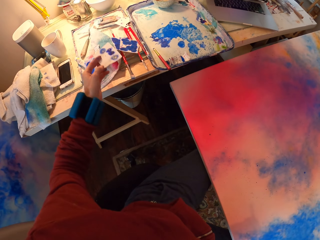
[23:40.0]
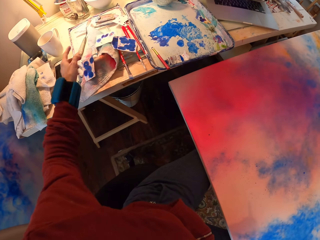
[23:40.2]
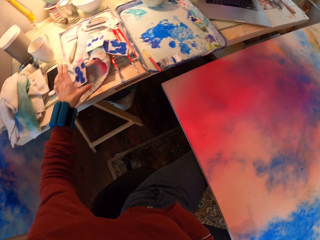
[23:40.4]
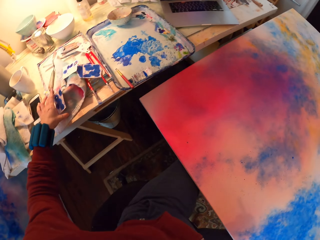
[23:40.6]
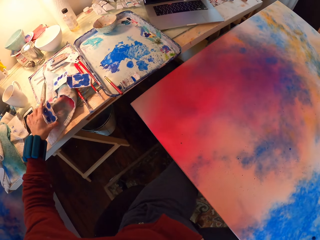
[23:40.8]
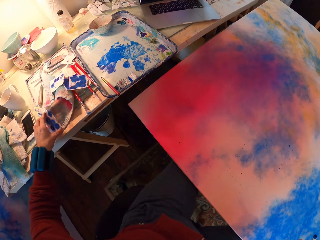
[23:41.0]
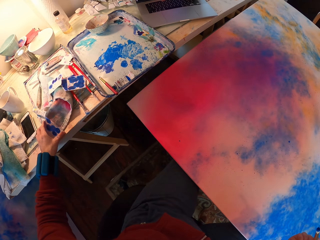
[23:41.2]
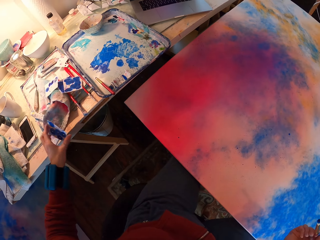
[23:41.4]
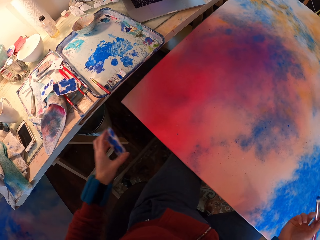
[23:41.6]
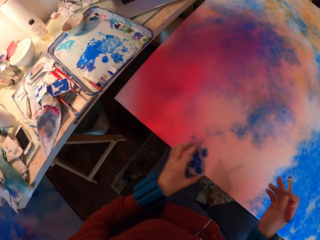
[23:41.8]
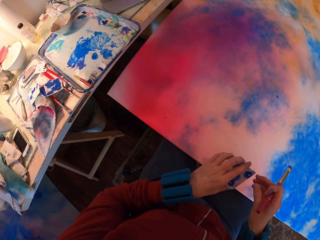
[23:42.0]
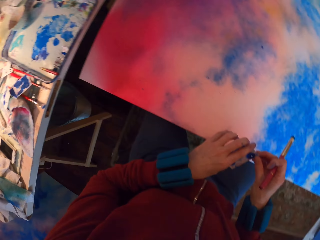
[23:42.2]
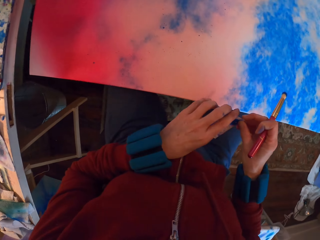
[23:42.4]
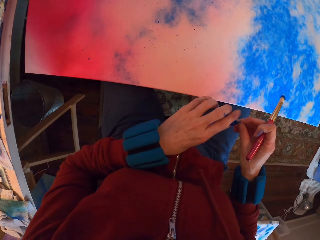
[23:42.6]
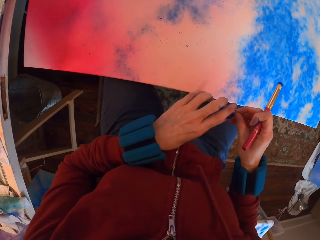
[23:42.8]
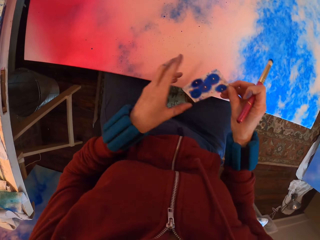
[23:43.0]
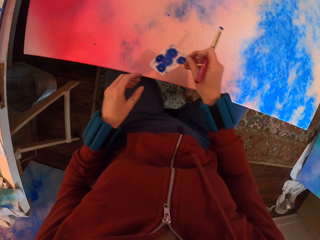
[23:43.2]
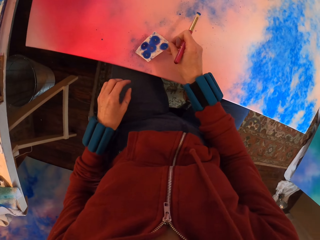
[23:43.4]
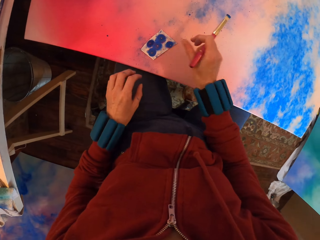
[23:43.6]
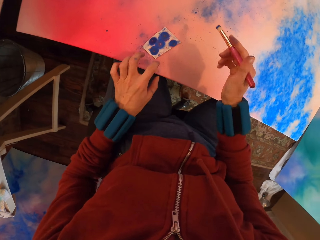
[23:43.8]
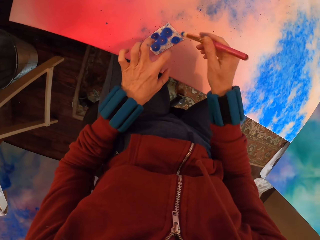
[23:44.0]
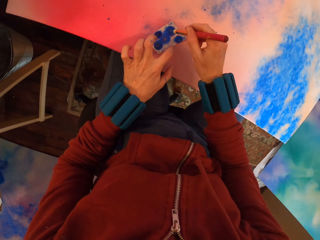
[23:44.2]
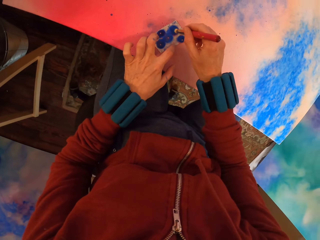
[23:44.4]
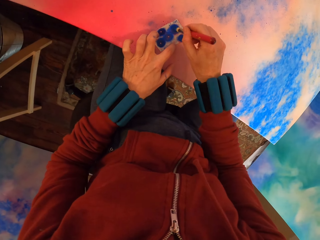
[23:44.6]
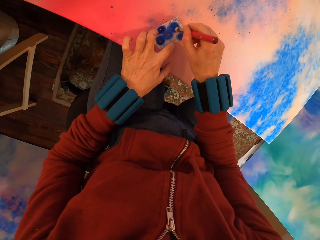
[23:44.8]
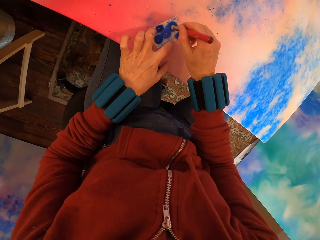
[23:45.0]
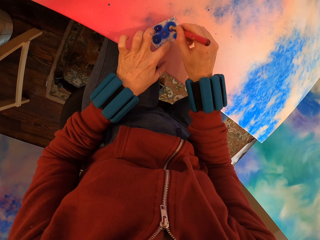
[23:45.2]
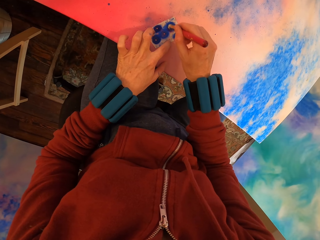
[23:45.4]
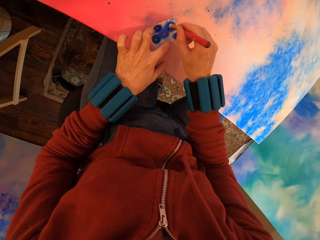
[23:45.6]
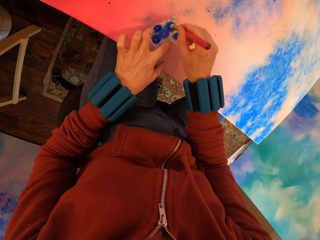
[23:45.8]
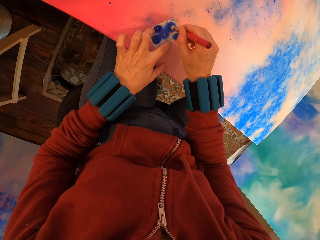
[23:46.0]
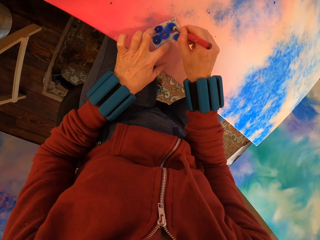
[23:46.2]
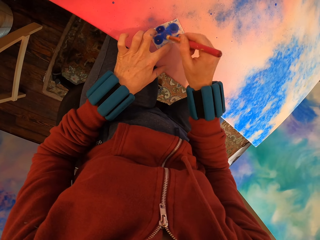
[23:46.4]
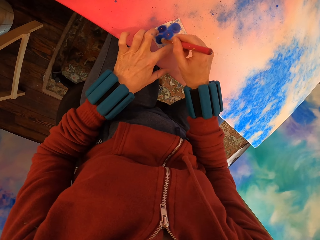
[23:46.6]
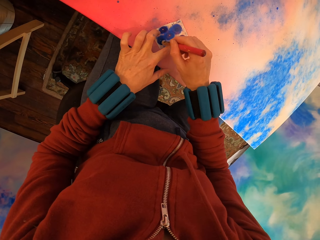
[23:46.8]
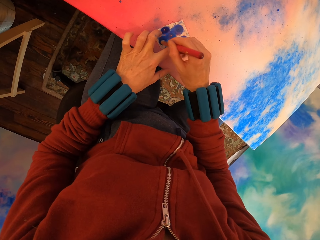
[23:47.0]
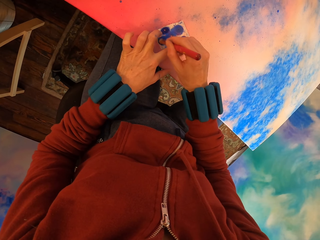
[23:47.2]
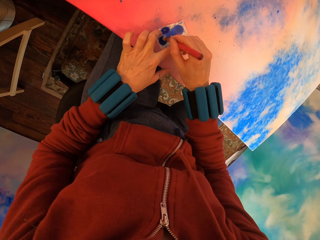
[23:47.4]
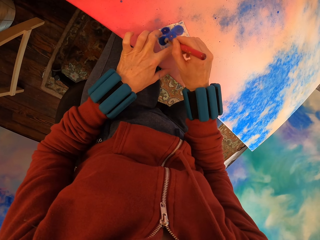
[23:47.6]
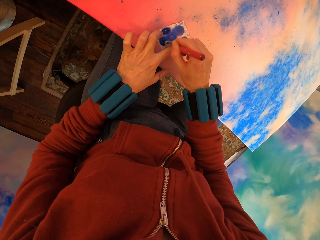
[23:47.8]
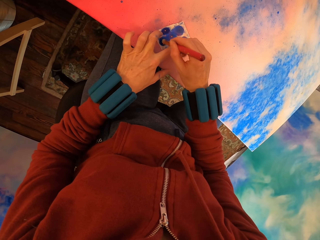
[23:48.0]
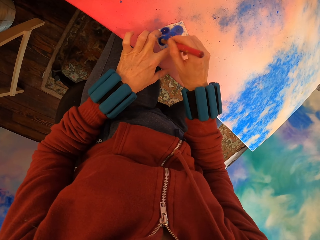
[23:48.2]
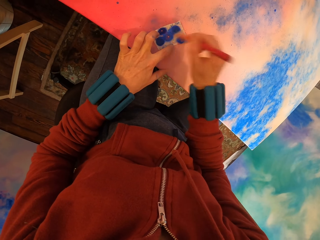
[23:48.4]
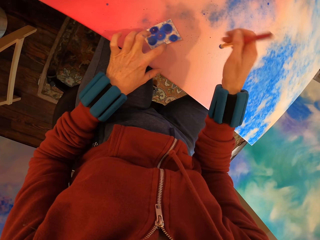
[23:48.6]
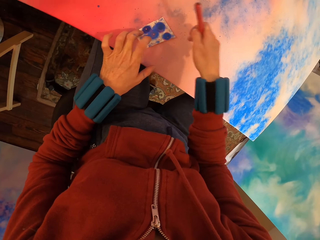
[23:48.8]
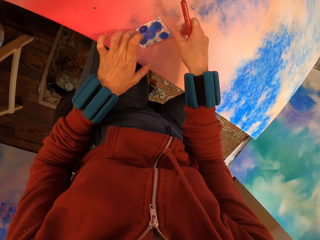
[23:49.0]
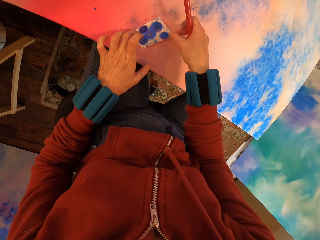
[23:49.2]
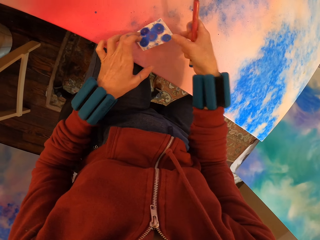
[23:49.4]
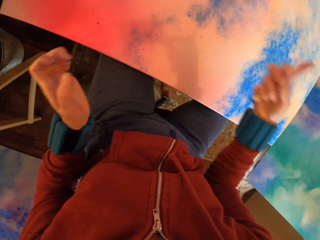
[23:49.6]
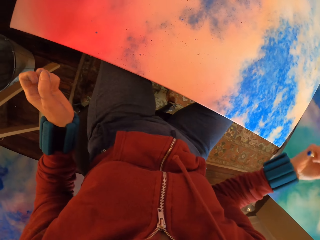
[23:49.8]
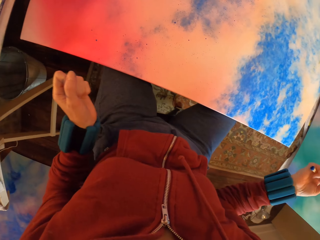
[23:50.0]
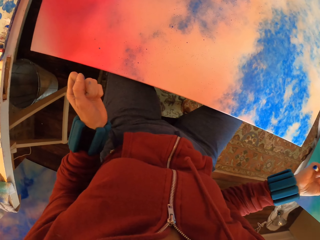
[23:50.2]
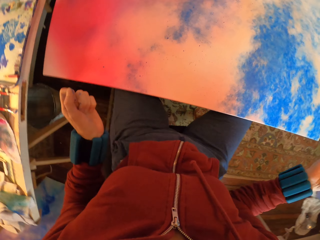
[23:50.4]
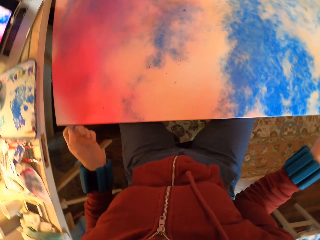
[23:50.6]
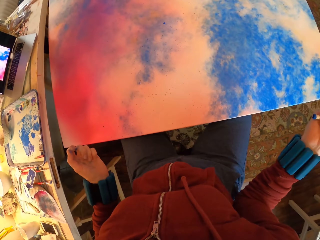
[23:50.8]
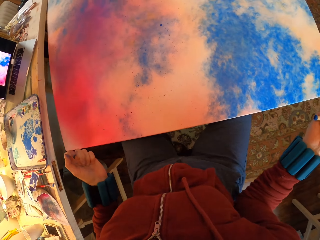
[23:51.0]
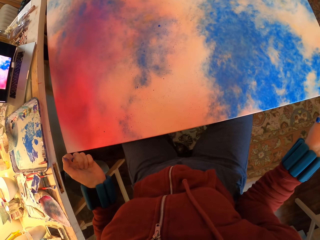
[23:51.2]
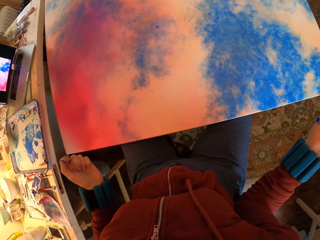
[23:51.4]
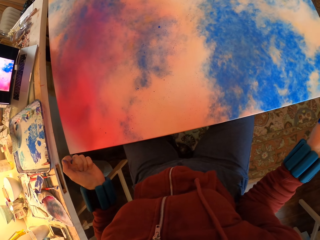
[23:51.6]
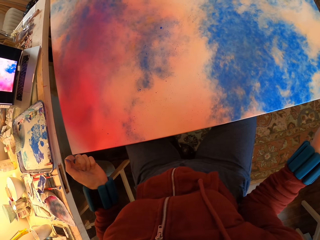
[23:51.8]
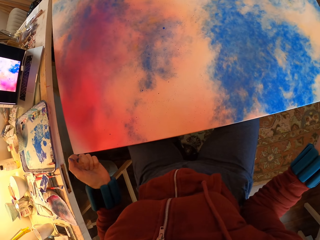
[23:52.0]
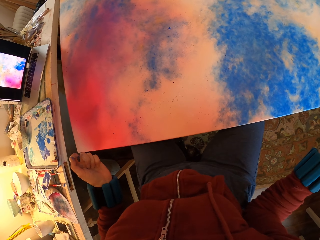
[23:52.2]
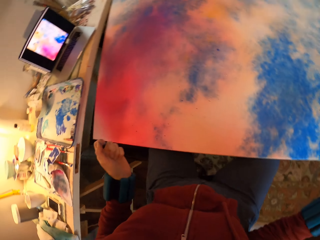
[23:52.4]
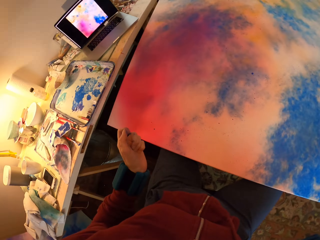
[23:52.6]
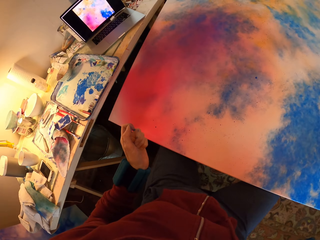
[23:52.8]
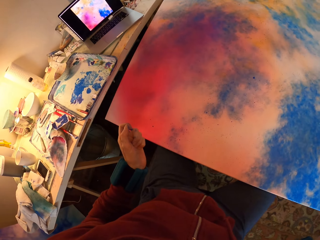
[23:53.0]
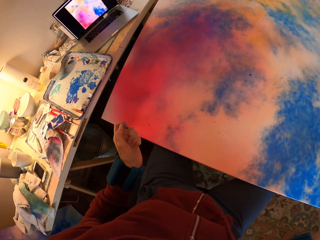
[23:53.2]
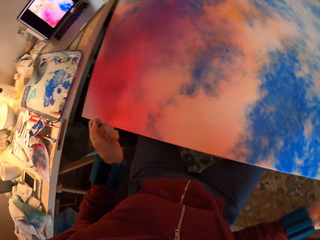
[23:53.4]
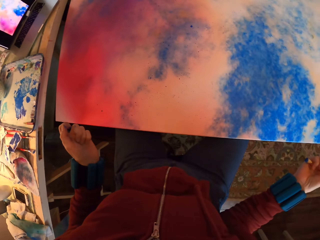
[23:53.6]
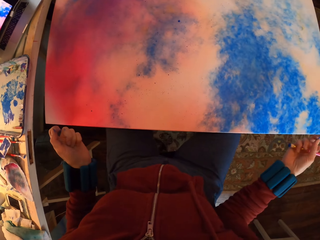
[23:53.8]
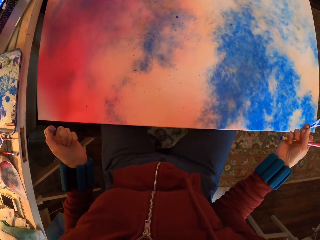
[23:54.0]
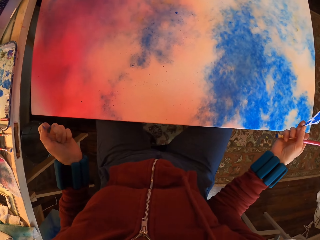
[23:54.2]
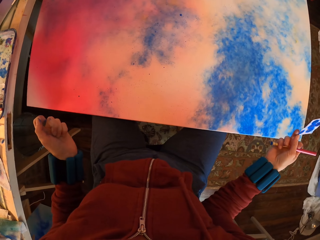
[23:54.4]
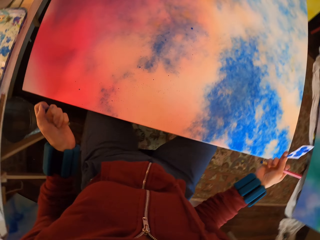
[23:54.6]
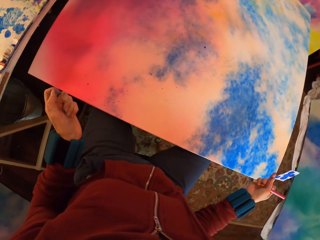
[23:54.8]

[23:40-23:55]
The camera wearer throws watercolor paper on the towel. They pick watercolor paper on the table. They place the watercolor paper on the painting. They apply paint with a brush on the painting. They look at the painting.

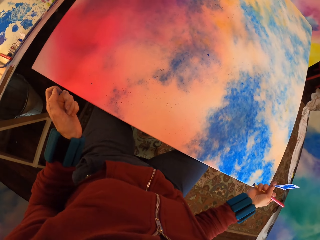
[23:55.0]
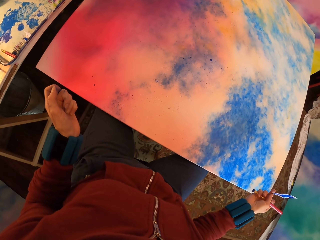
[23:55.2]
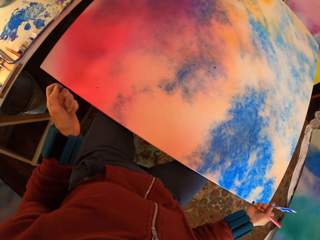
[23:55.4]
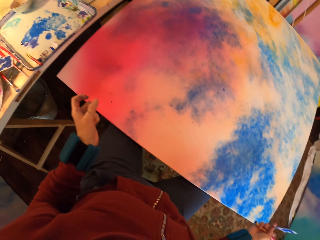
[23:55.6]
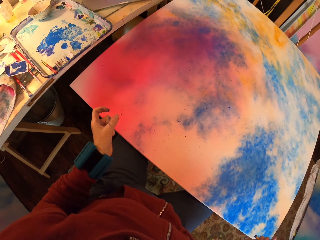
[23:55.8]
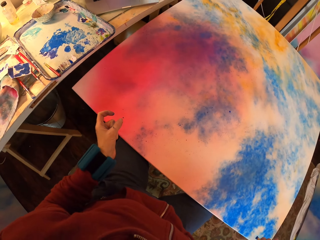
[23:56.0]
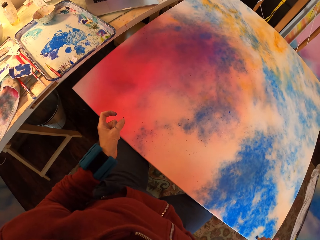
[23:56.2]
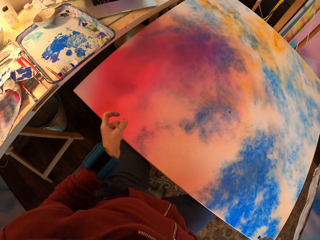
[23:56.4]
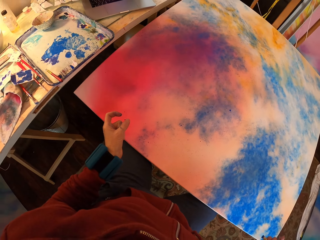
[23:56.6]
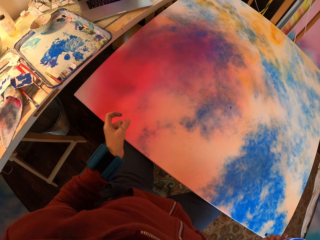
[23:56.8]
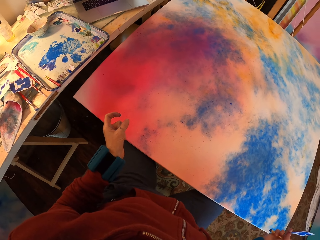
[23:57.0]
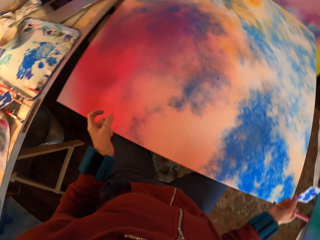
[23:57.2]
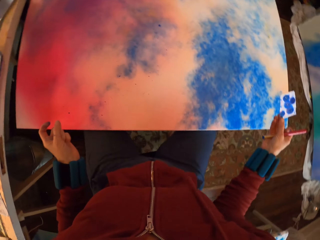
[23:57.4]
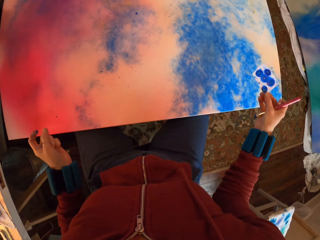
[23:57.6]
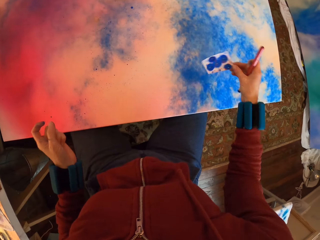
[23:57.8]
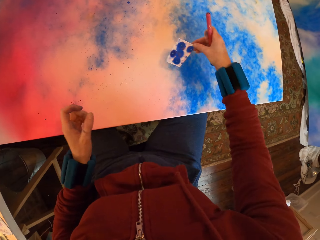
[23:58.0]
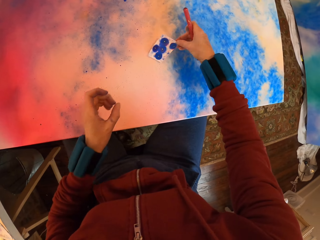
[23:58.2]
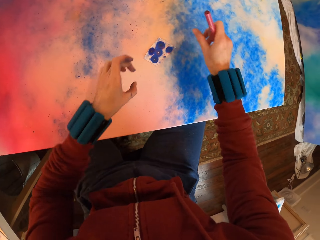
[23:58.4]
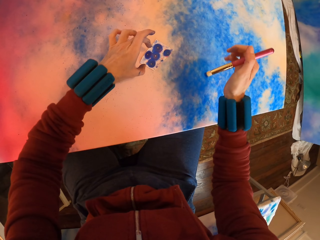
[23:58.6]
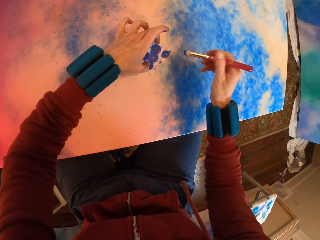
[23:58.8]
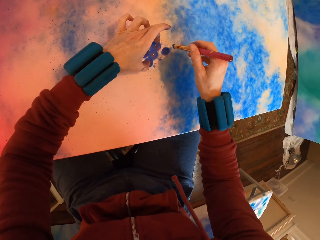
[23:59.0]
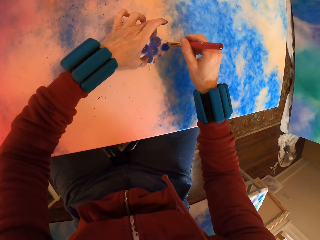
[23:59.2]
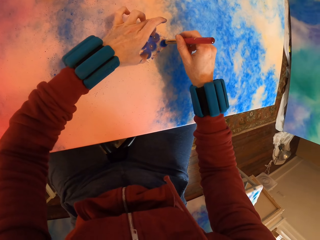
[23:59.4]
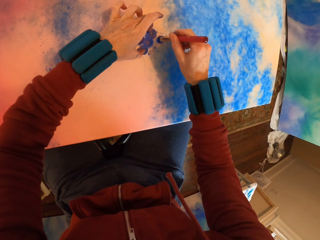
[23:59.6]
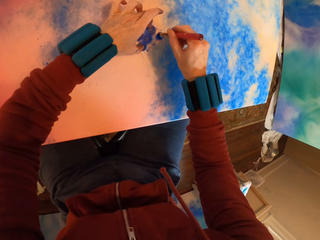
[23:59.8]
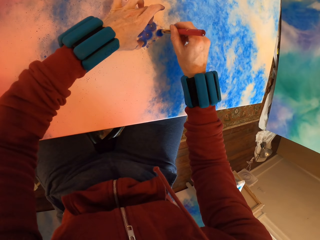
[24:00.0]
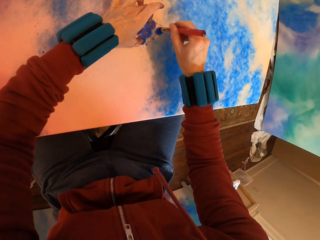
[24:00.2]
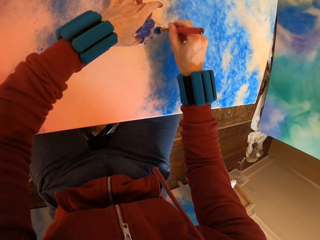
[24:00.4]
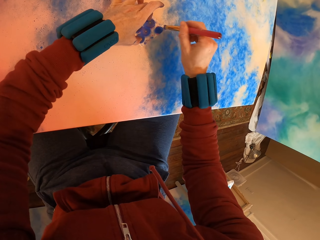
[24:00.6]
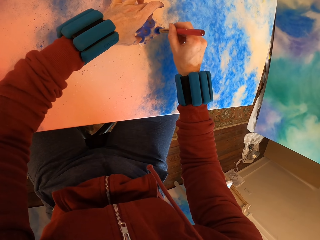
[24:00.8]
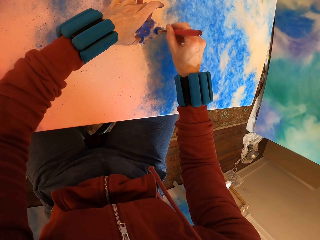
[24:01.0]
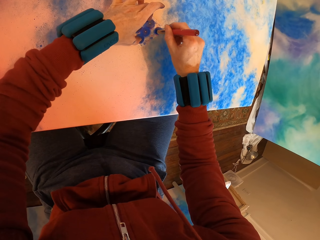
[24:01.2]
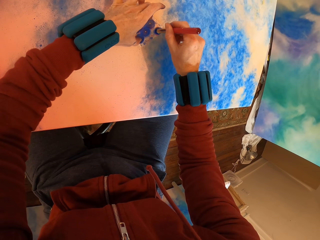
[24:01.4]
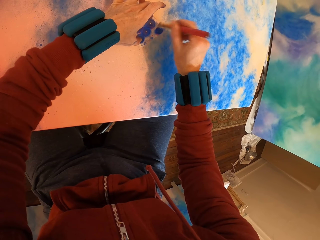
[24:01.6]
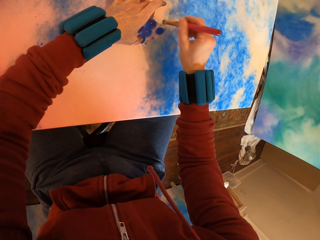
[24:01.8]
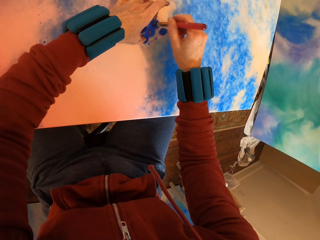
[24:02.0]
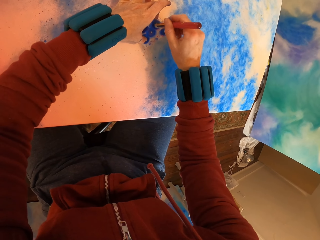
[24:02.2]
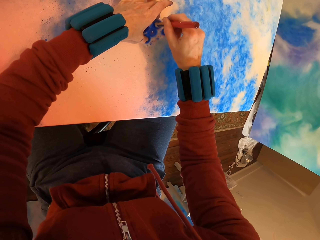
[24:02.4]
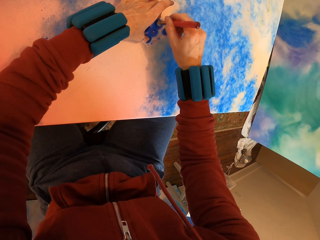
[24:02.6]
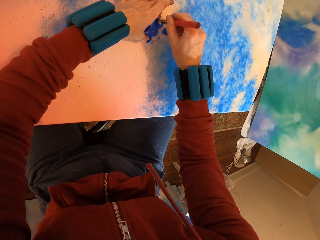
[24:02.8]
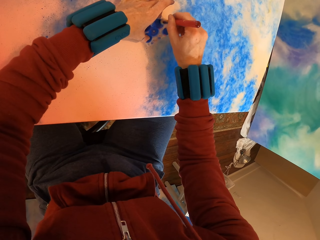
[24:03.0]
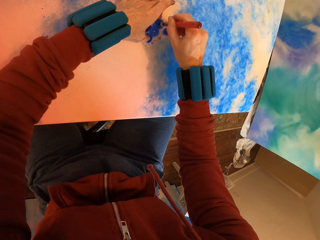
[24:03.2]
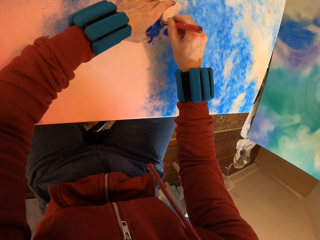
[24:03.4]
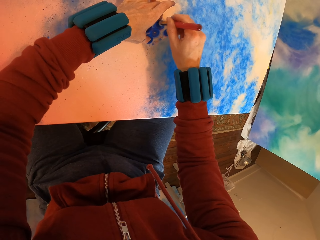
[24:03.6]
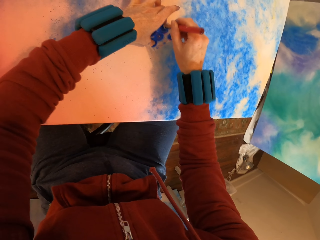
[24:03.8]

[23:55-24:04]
The camera wearer applies paint with a brush on the painting.
